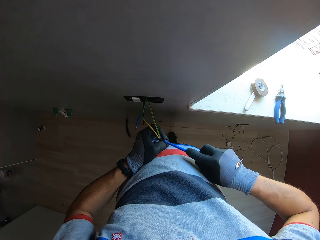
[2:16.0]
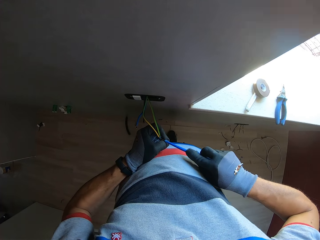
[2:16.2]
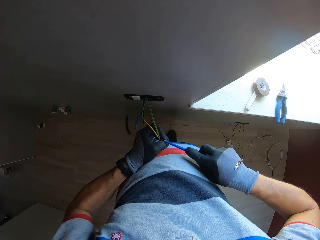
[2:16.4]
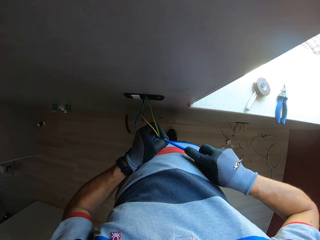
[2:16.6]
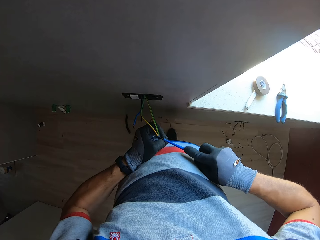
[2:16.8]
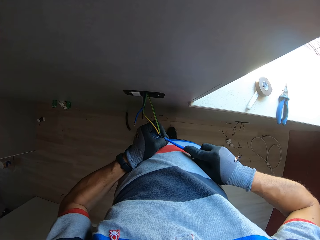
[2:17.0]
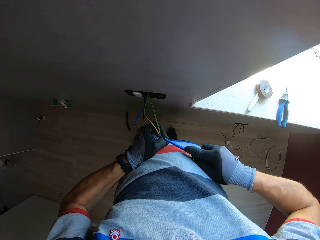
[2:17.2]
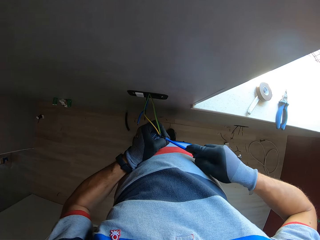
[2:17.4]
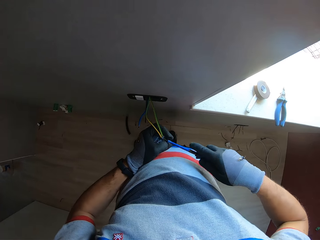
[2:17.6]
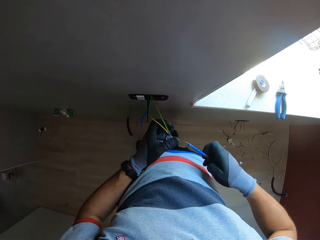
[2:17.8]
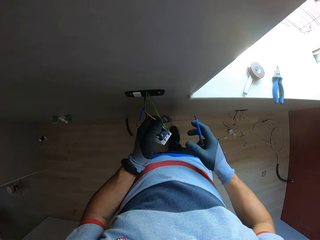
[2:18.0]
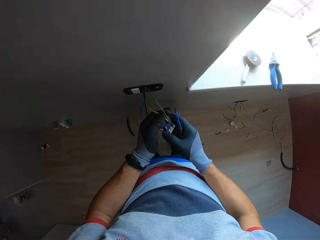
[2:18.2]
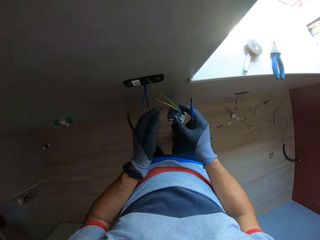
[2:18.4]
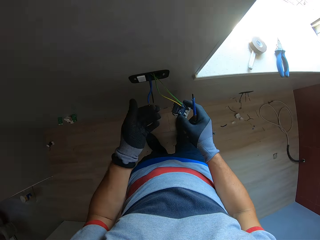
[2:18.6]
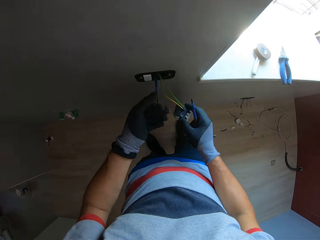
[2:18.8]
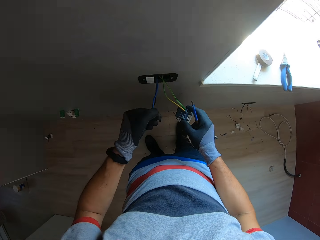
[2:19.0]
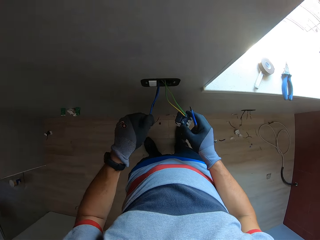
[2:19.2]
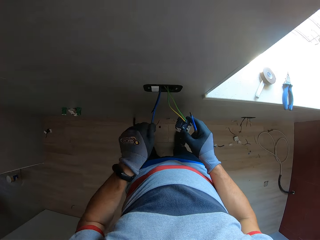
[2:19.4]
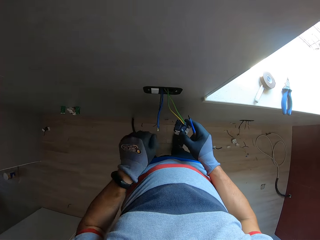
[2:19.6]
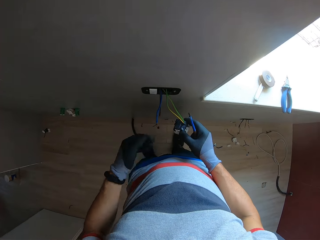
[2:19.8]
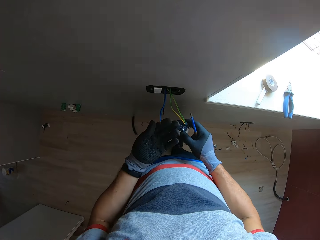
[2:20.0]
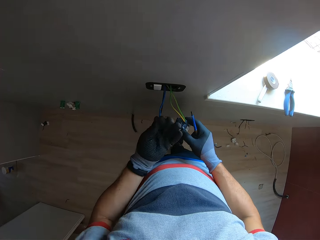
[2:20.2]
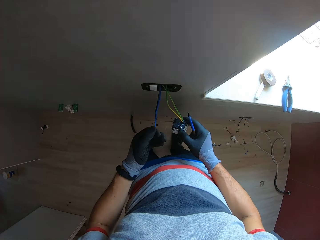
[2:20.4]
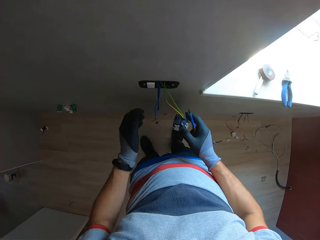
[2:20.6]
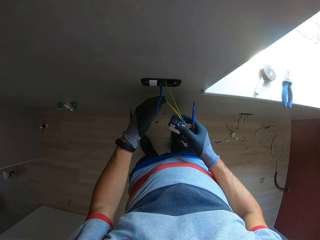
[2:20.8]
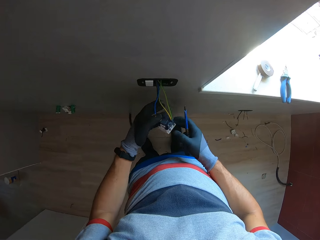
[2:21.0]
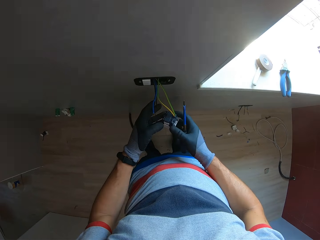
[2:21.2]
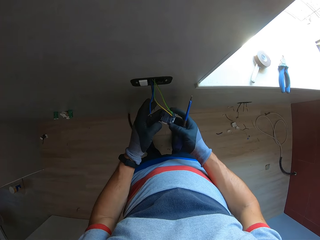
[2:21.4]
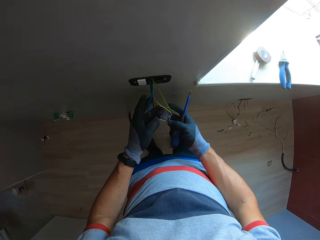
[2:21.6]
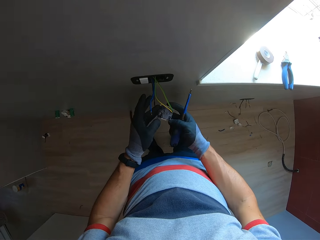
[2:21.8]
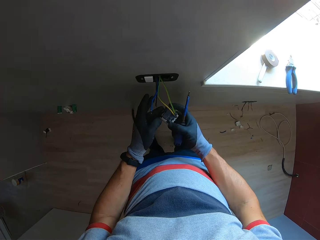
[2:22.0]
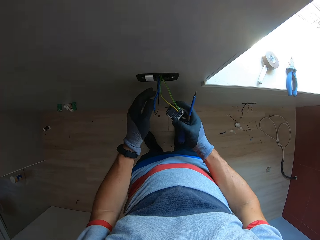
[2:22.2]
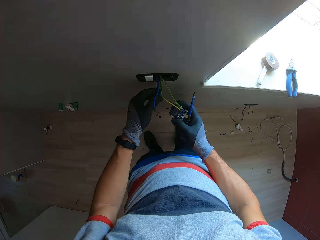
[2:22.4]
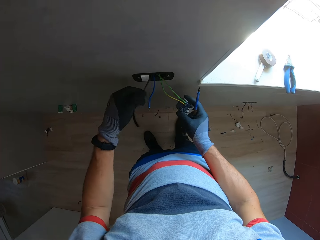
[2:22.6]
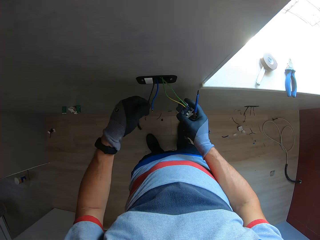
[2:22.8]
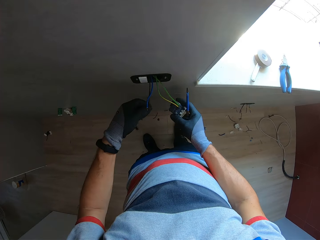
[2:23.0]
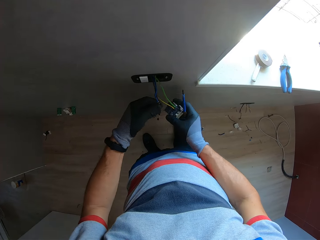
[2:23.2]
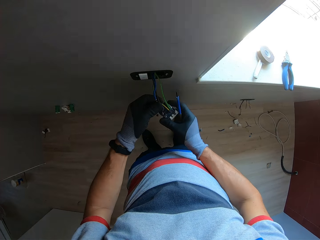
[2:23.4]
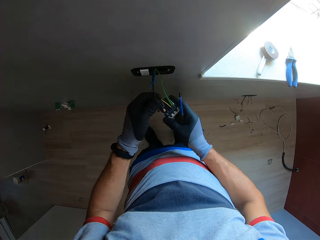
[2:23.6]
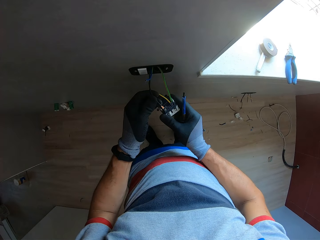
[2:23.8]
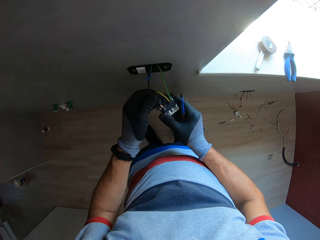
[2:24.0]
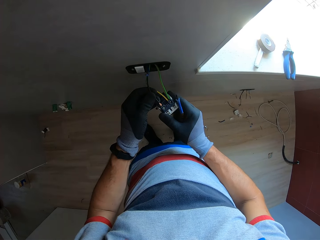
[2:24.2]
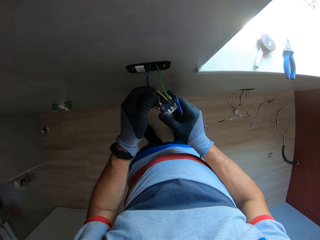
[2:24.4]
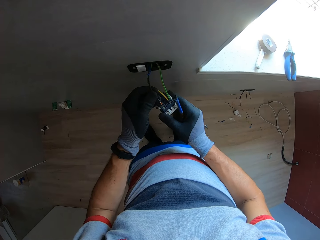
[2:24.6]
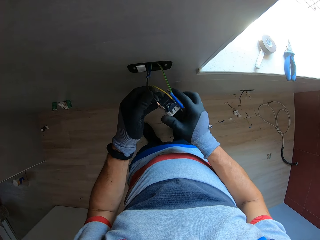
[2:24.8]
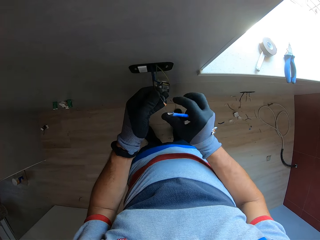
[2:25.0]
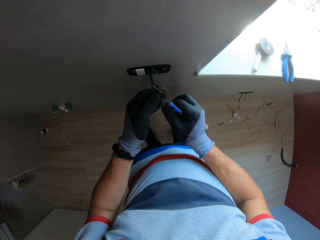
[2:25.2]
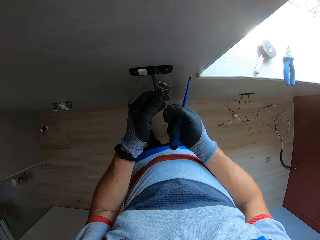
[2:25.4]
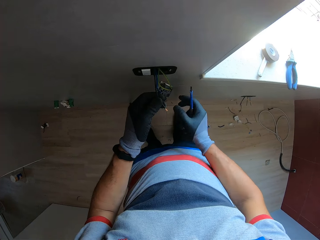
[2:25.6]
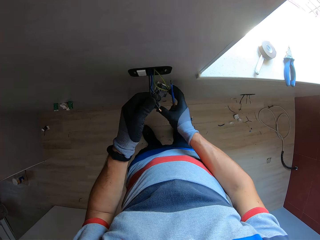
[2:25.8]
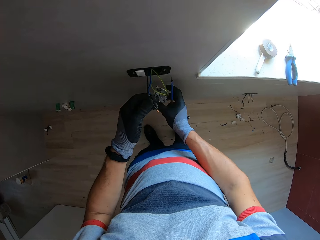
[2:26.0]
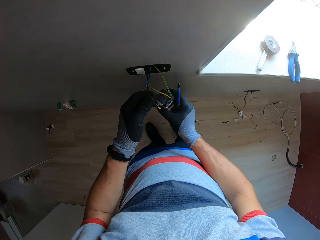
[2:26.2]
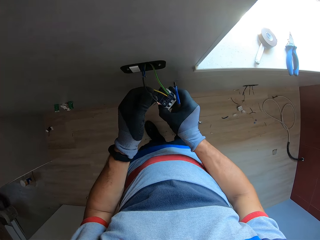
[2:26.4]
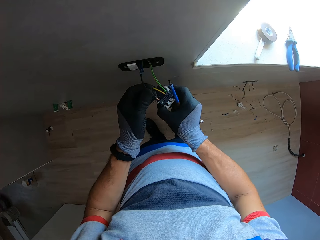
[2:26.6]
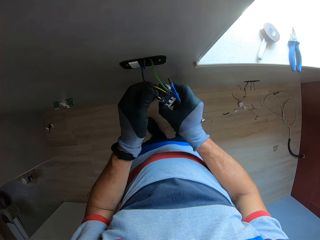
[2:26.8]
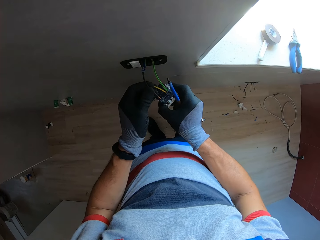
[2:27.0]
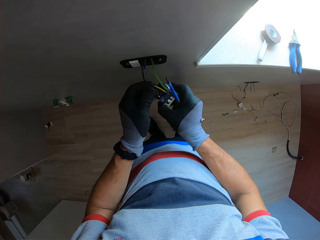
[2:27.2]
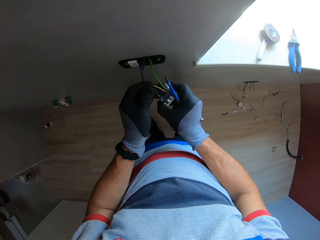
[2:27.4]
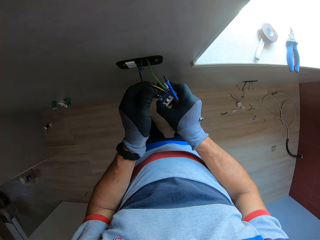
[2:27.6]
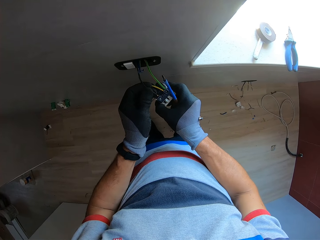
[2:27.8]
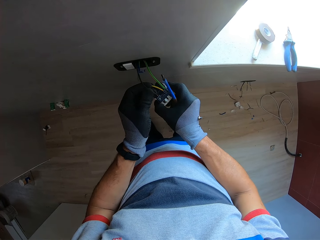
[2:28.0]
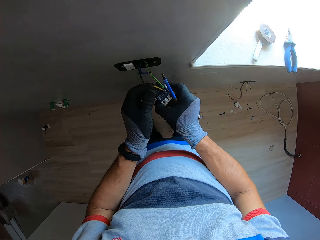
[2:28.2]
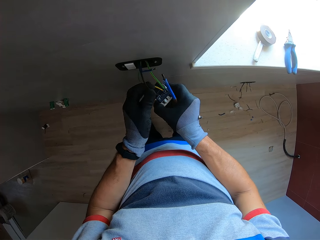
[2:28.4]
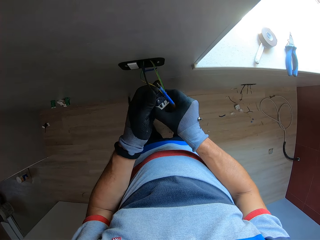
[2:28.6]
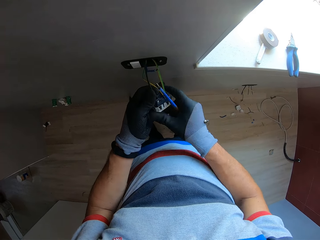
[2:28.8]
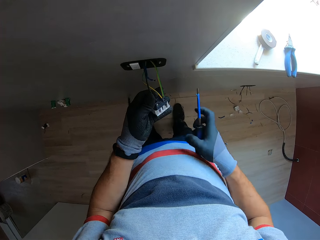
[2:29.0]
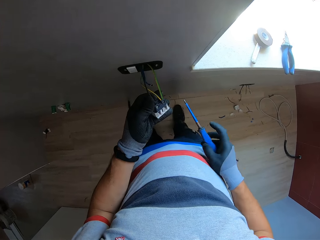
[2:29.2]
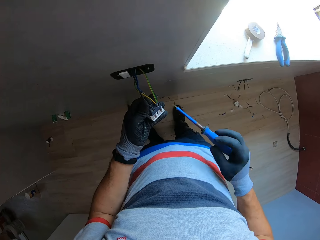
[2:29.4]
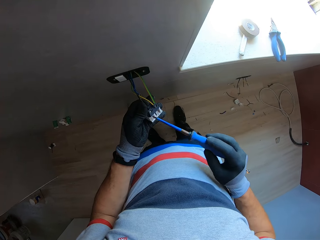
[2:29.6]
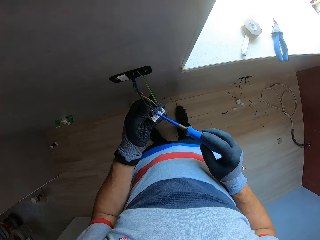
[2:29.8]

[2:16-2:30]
The camera wearer pulls the wire. They hold the cable. They connect the cables in the holder. They hold the cable. They plug the wire into the socket.

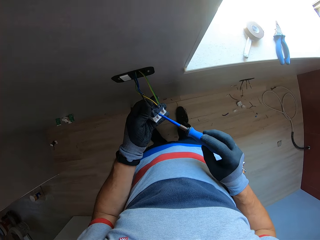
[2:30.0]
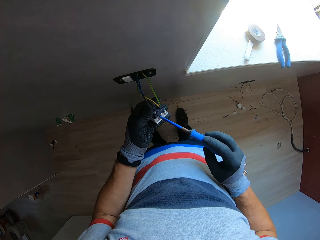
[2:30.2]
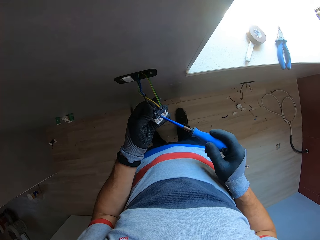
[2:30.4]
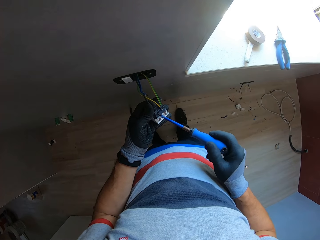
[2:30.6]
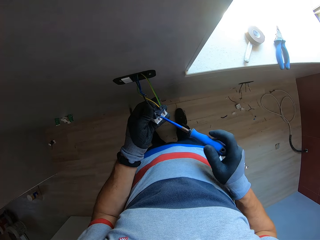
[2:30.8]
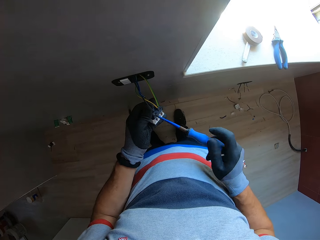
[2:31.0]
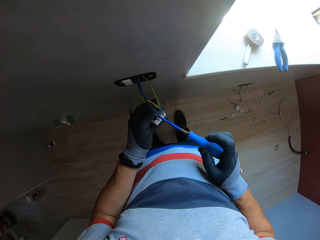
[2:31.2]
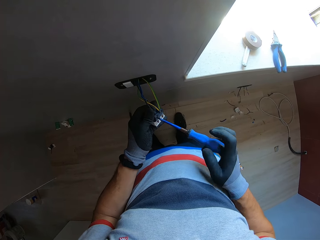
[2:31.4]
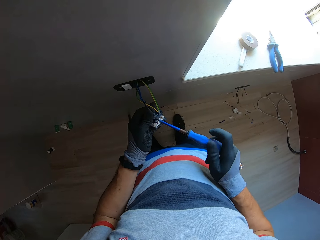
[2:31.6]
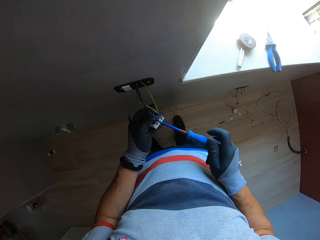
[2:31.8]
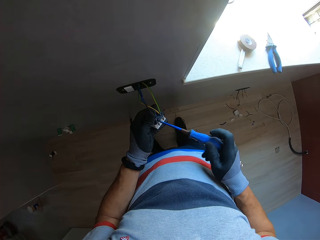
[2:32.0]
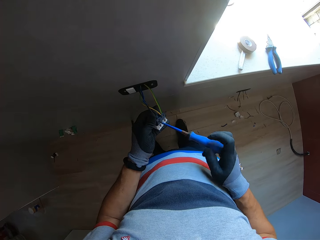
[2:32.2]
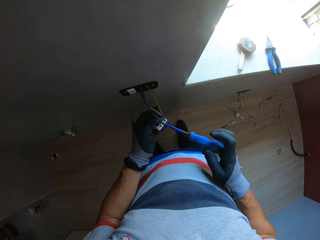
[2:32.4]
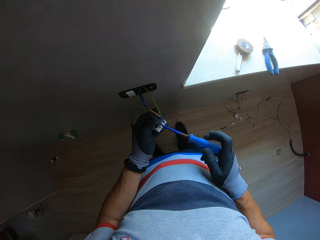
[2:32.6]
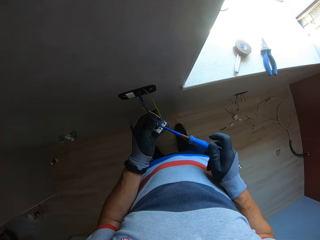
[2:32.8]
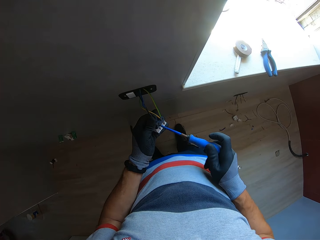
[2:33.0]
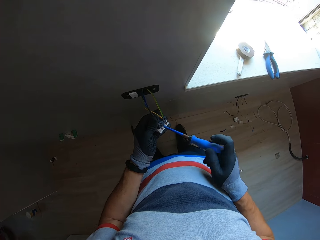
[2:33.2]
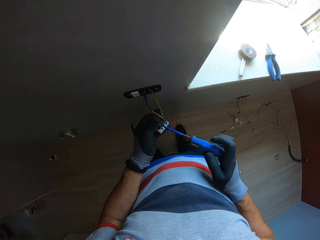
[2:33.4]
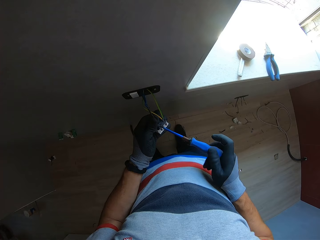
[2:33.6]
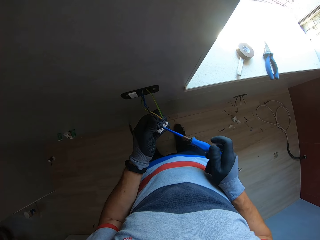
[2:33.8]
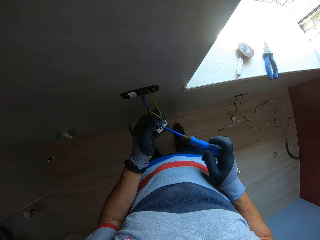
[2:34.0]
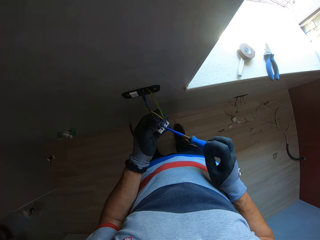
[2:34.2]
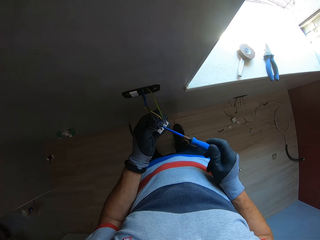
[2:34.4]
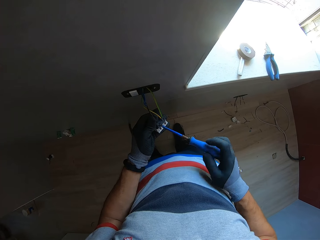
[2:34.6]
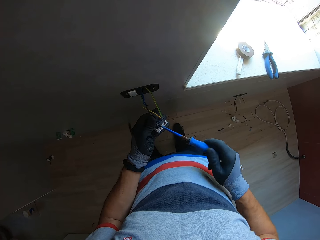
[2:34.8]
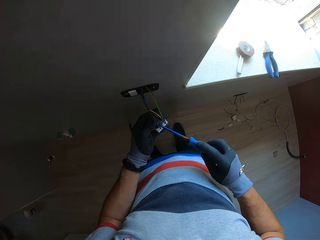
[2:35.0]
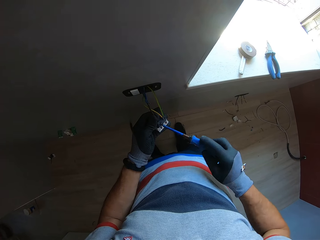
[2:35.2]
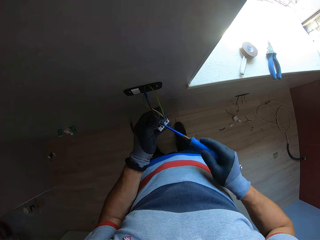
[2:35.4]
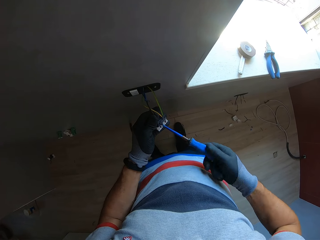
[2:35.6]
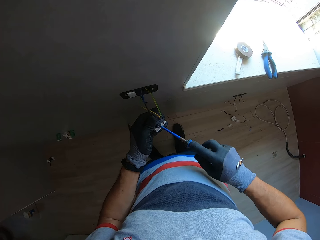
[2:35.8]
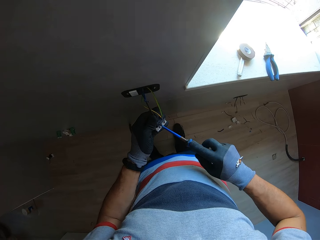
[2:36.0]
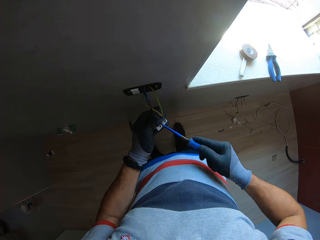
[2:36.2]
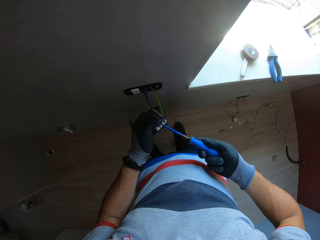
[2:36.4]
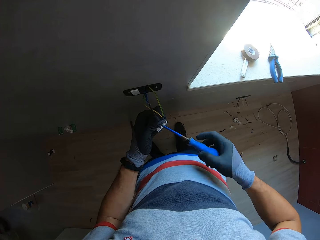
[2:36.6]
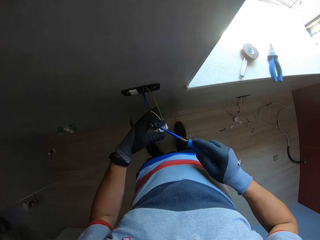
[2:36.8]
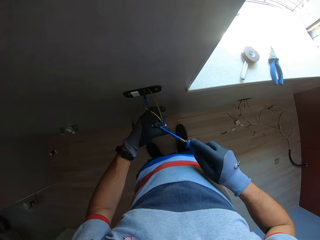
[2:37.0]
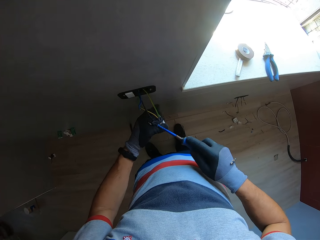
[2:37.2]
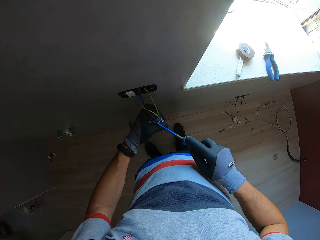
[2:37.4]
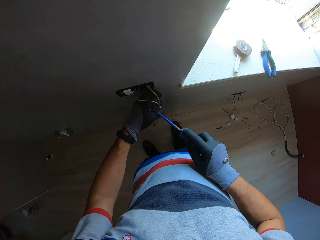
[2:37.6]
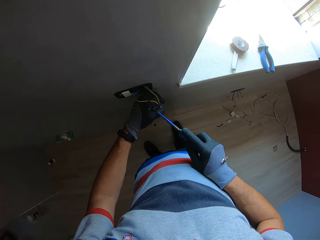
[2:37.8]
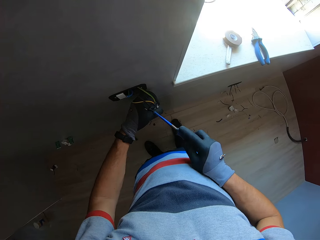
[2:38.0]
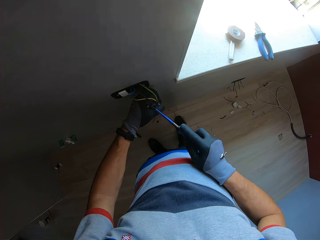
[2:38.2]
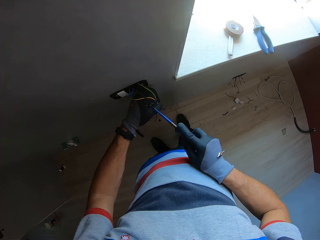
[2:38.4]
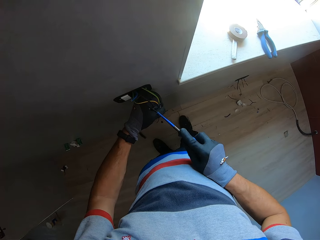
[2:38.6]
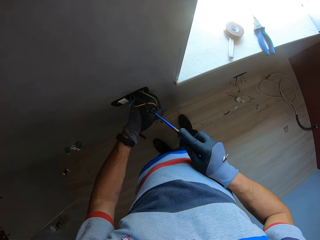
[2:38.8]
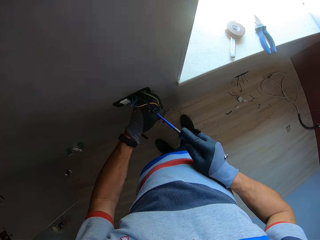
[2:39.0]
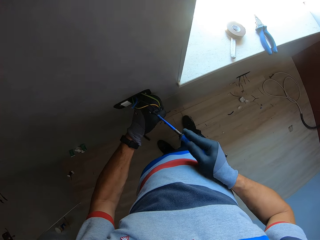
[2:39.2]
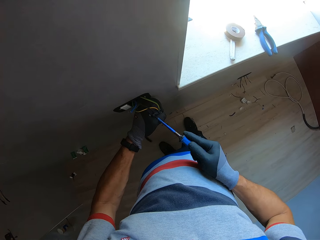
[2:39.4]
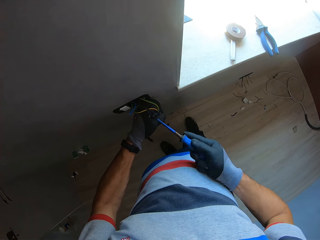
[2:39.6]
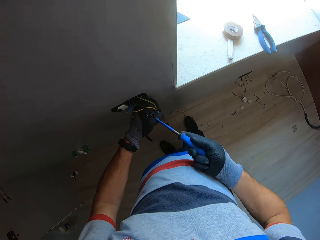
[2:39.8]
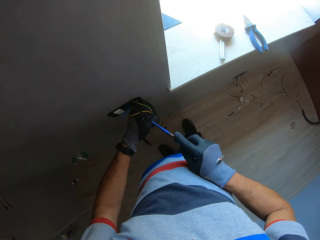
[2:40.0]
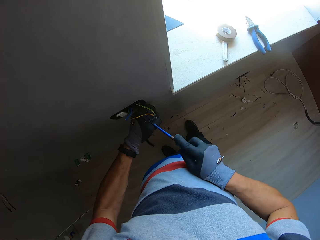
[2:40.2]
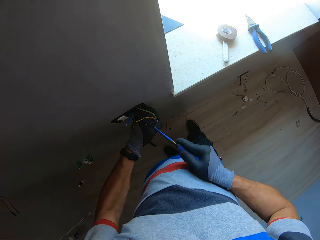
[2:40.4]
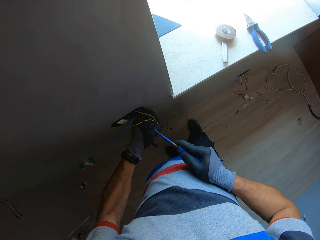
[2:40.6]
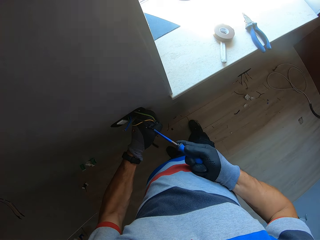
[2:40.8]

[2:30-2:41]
The camera wearer tightens screws with a screwdriver. They adjust the cables with the screwdriver.
